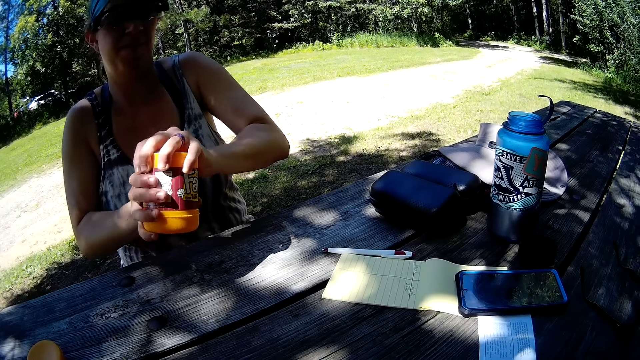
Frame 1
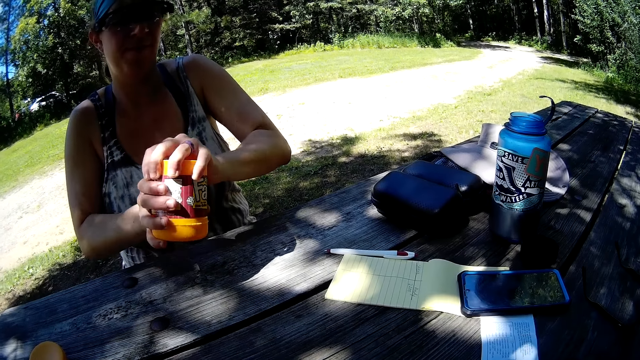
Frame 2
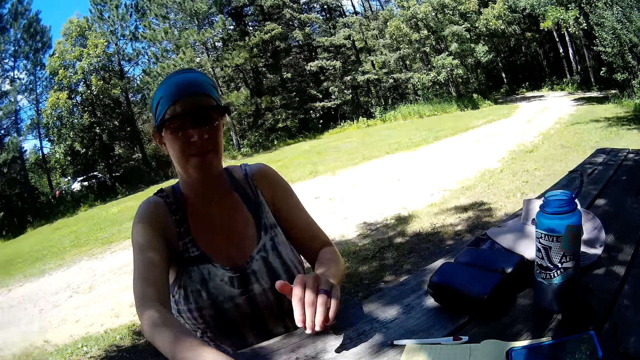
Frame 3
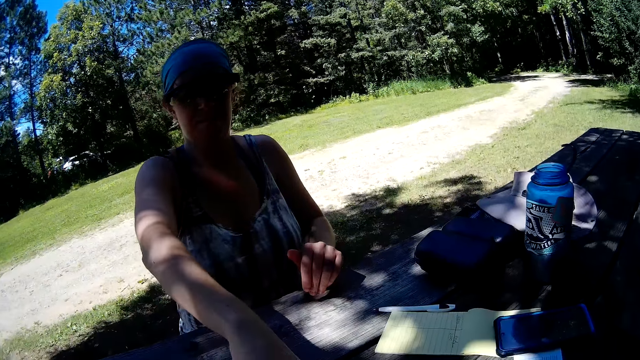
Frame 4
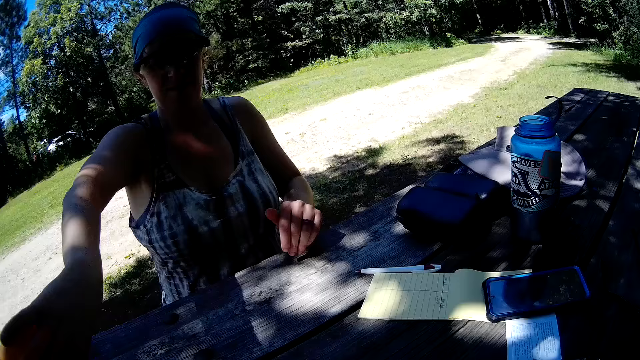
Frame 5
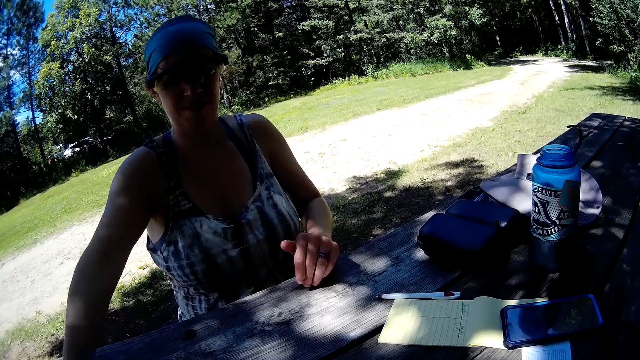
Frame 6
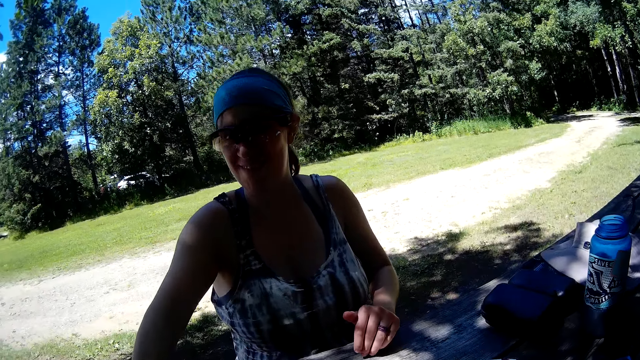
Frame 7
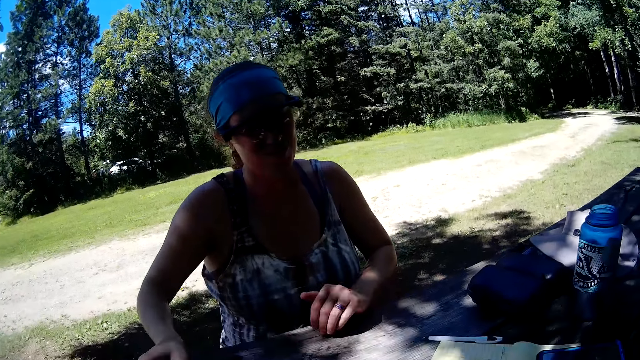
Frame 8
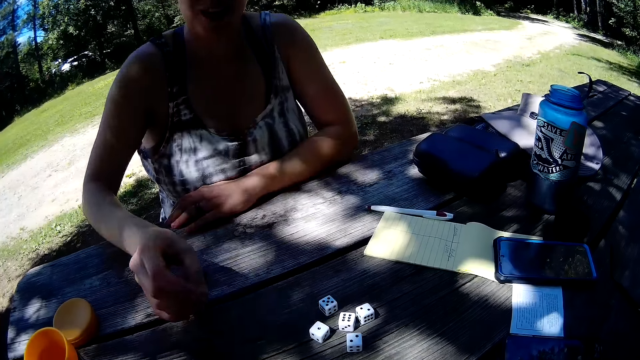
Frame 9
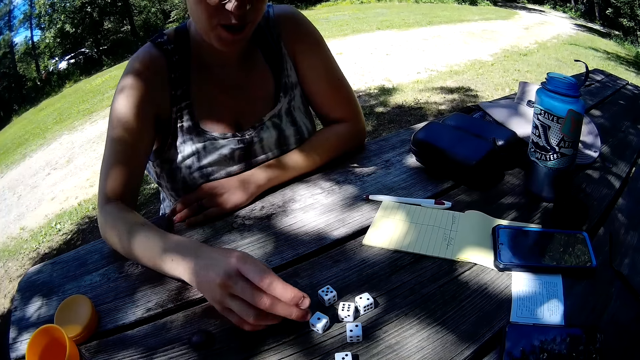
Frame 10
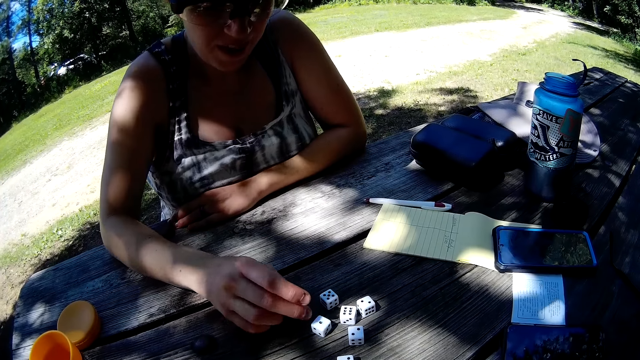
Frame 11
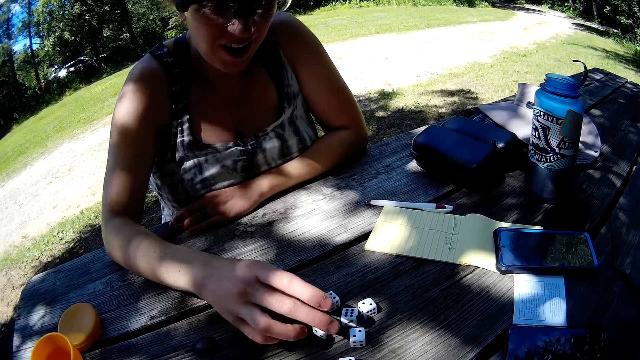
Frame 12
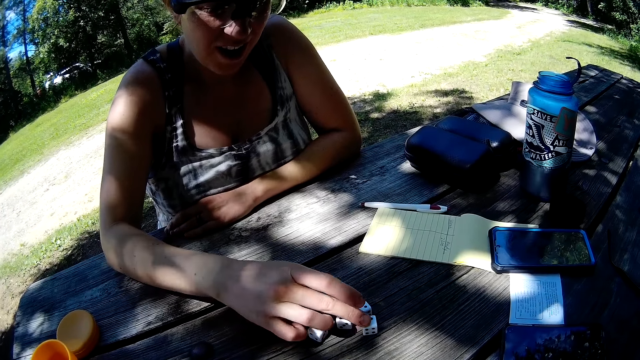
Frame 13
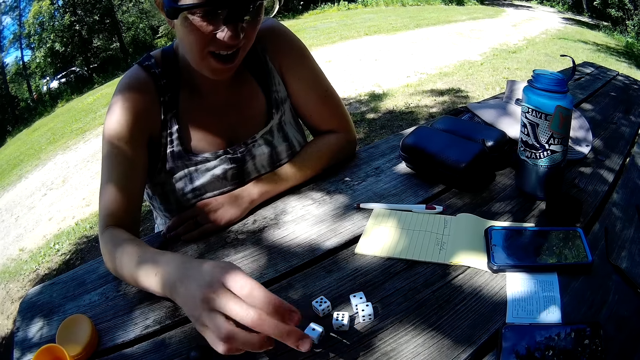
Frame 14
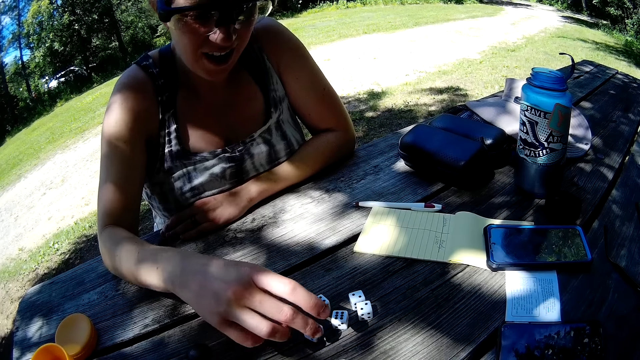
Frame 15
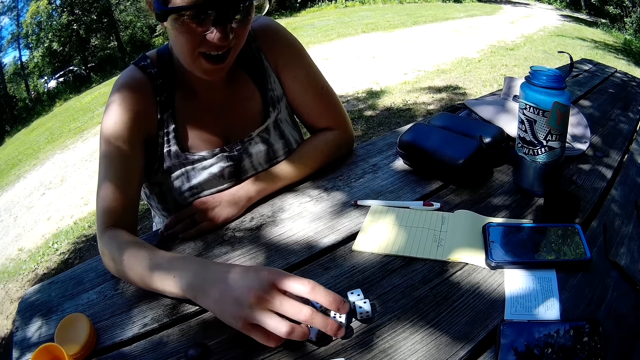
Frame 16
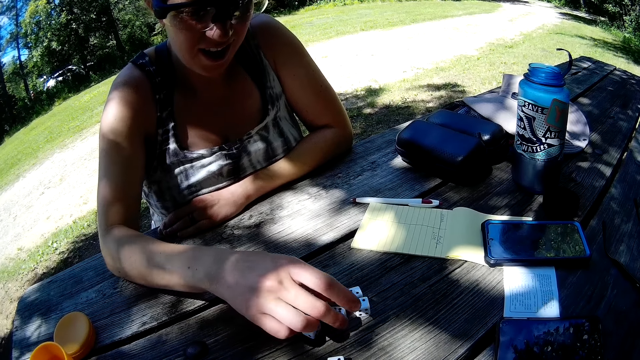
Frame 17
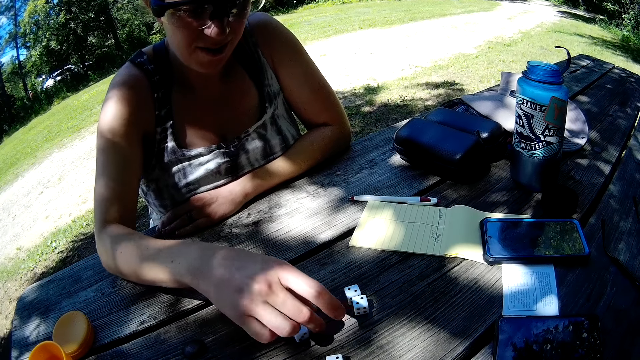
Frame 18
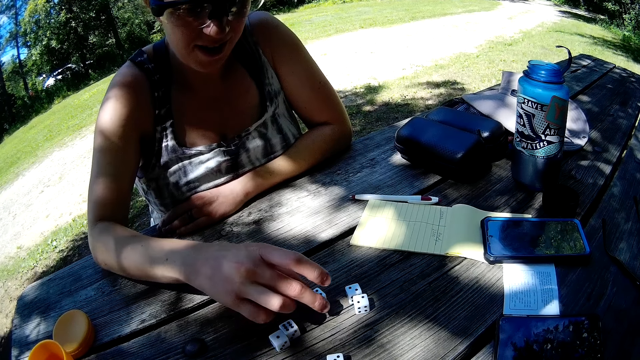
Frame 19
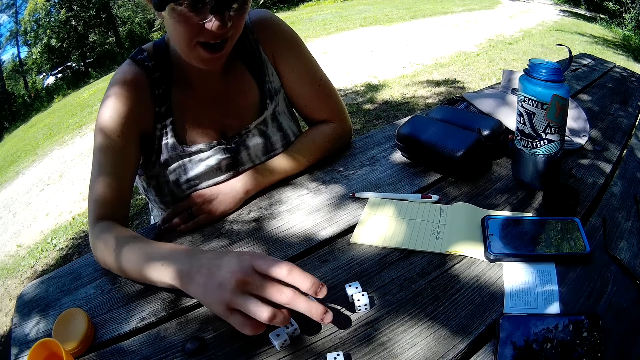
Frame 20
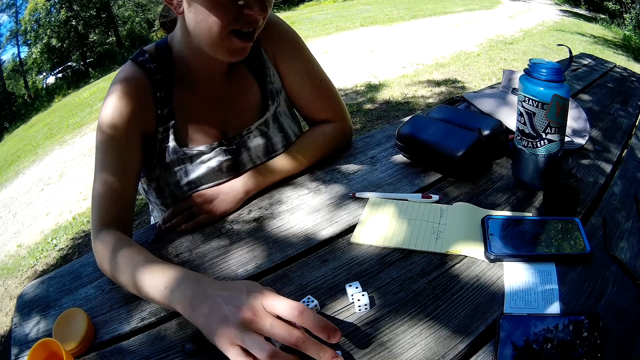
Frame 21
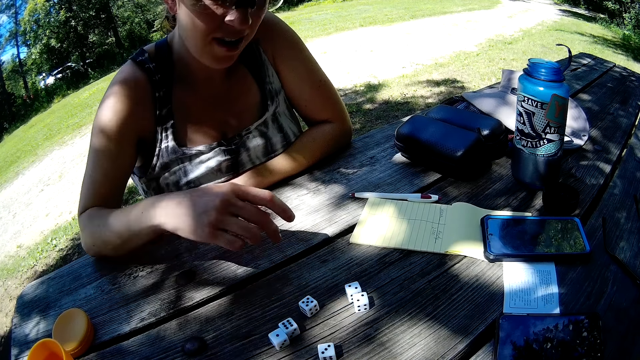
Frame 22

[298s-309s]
The woman pours the dice in the plastic cup on the table with her right hand. The woman drops the plastic cup in her right hand on the table. The woman drops the dice on the table. The woman places her left arm on the table. The woman moves some dice on the table with her right hand.

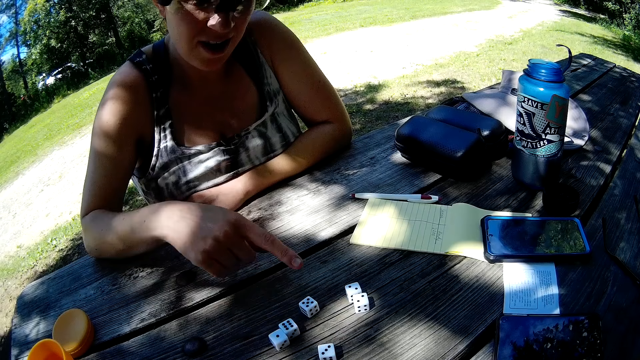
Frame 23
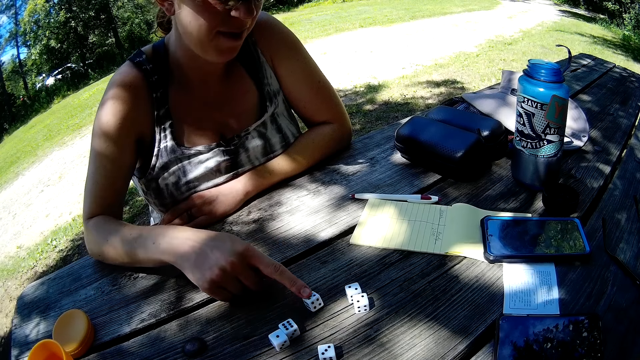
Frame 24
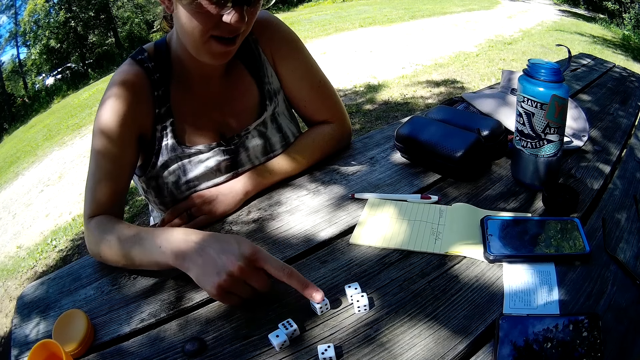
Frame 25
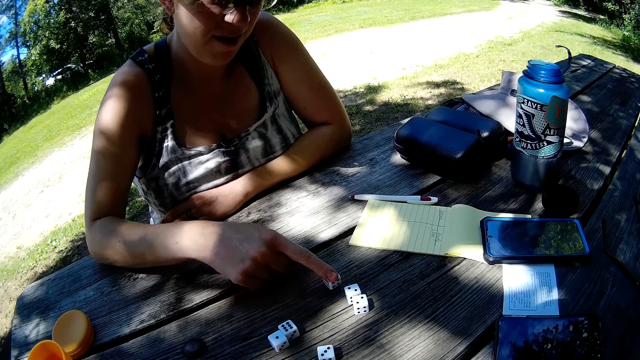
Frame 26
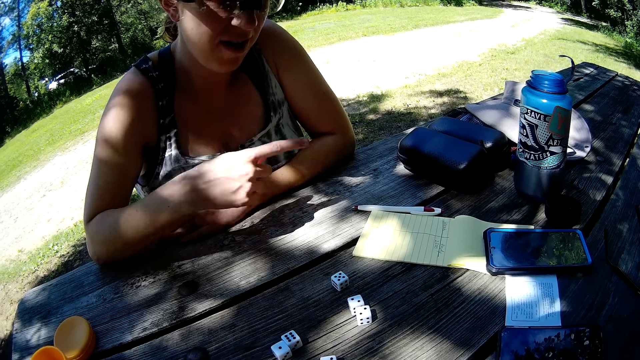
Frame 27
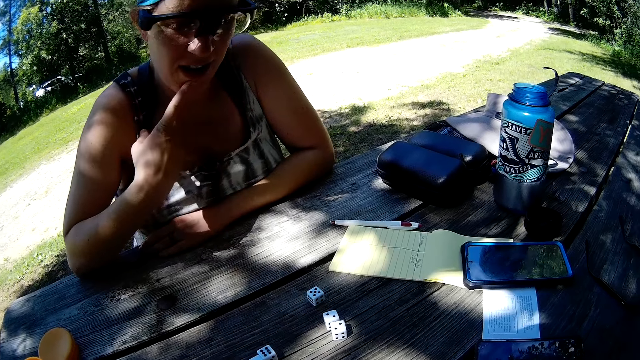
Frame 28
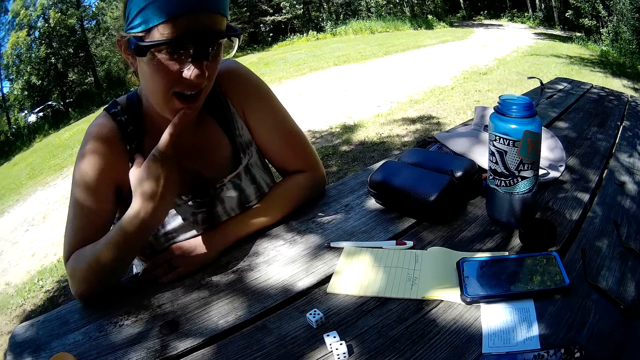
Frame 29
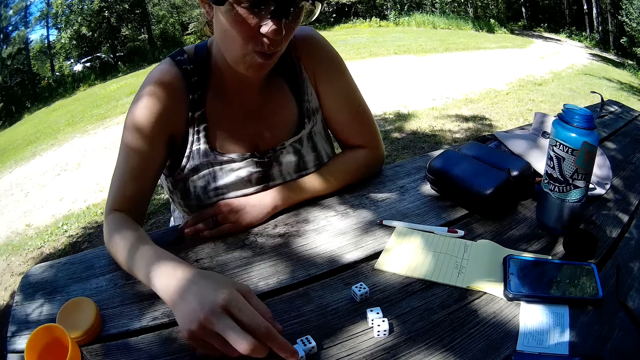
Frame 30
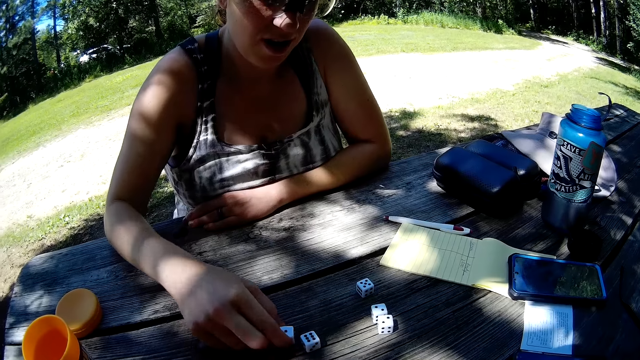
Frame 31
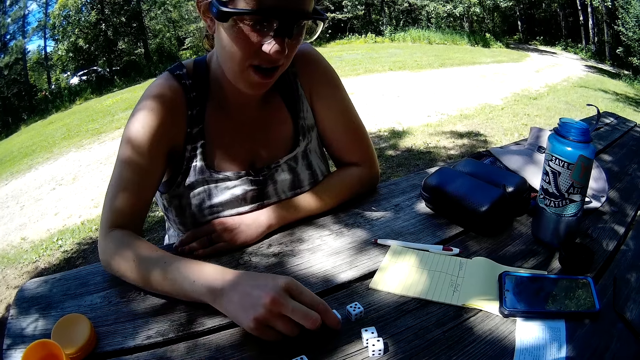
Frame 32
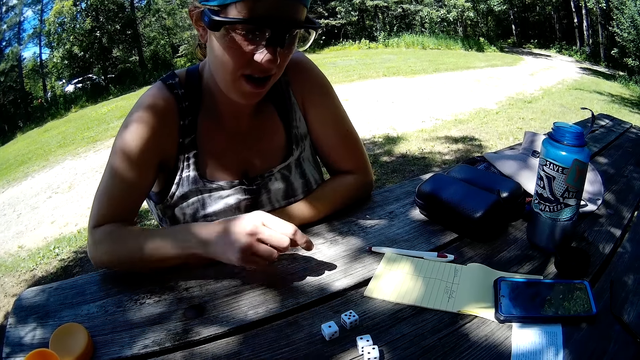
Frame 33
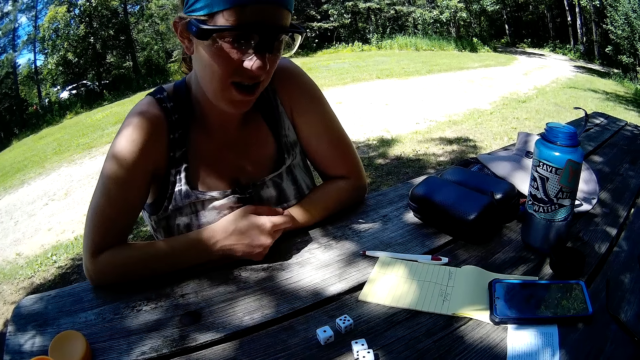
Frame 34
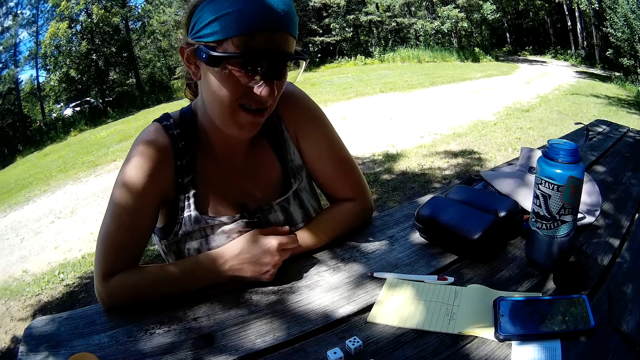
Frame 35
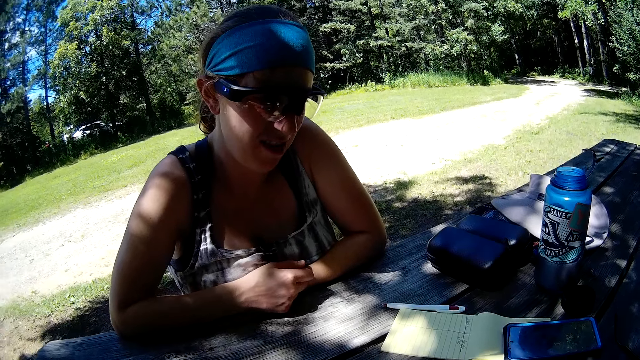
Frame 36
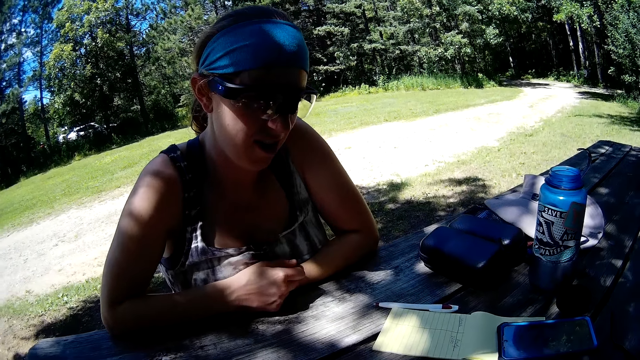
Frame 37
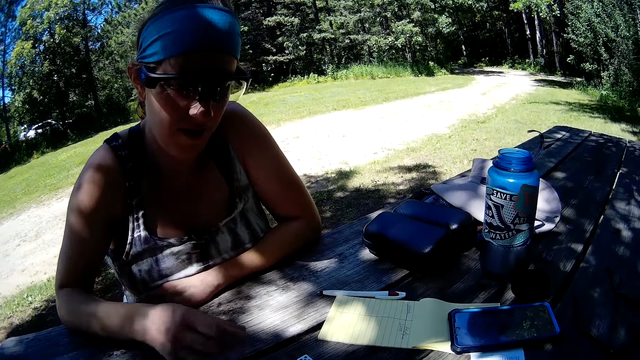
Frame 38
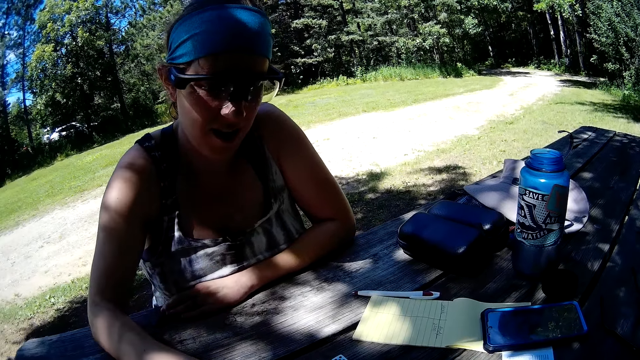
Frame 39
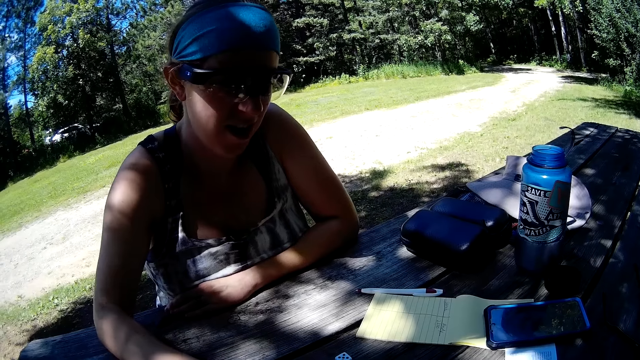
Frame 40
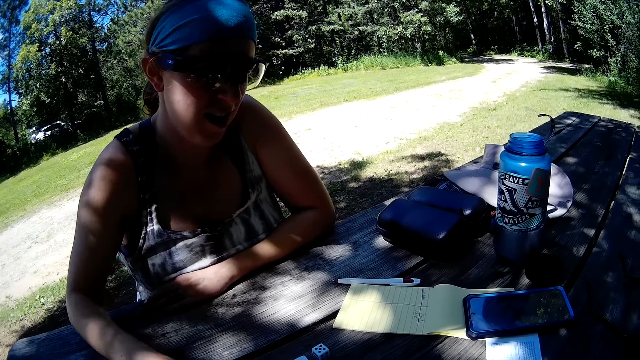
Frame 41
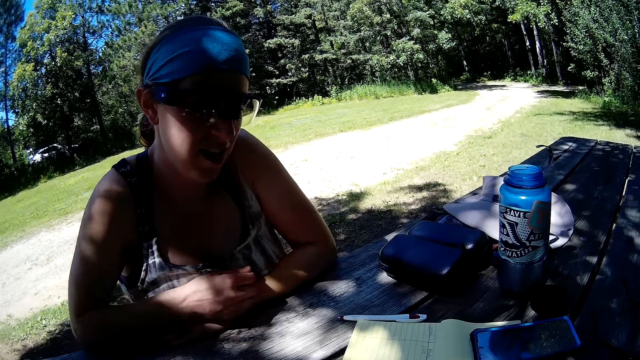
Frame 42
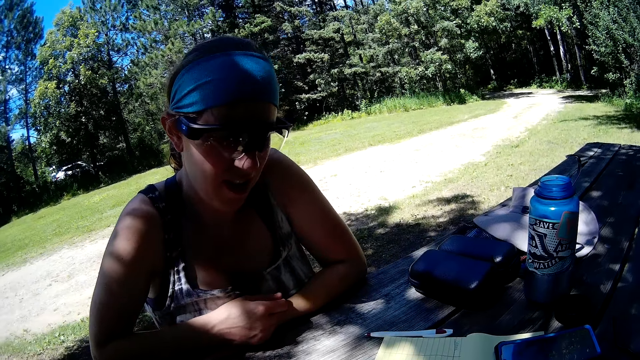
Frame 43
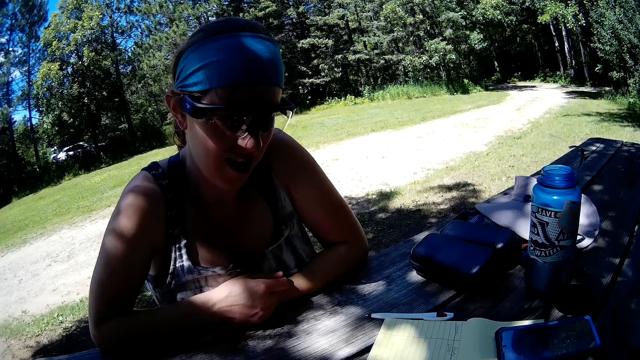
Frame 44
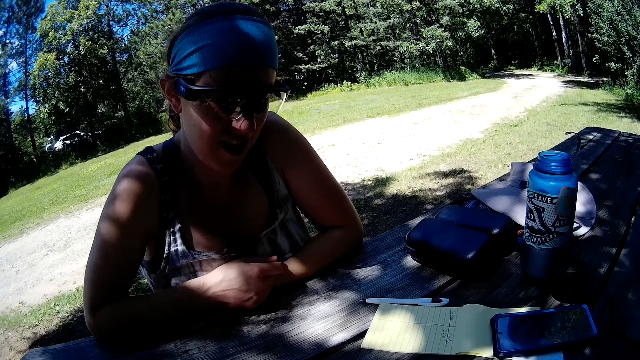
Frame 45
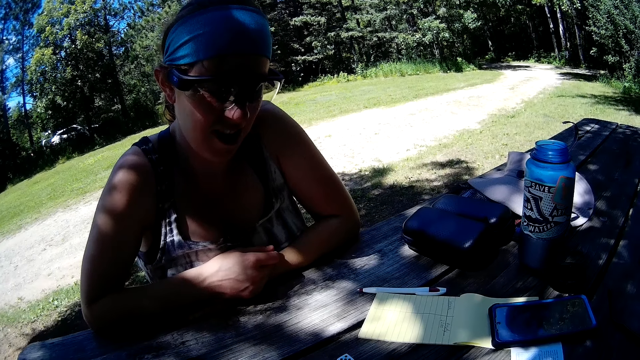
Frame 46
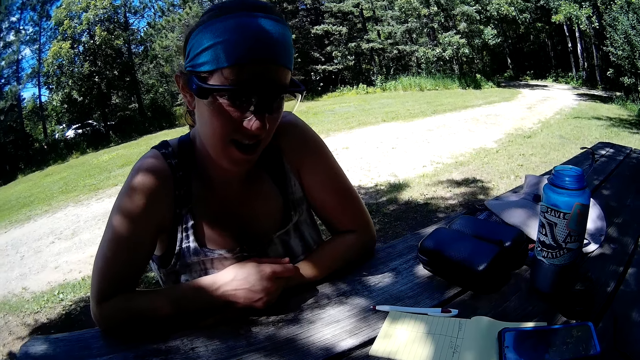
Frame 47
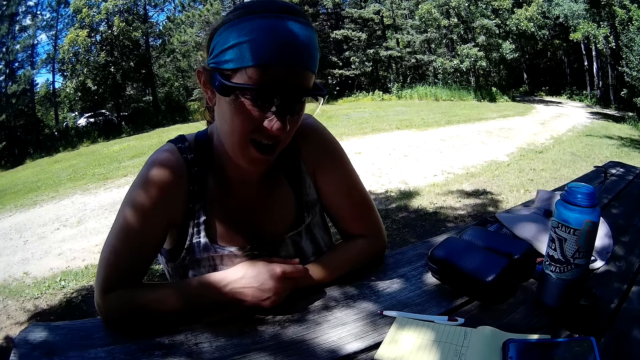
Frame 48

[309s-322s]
The woman touches her chin with her right forefinger. The woman moves a die on the table with her right hand. The woman touches the table with her right arm. The woman moves a die on the table with her right hand. The woman touches the table with her right arm. The camera wearer communicates to the woman.
